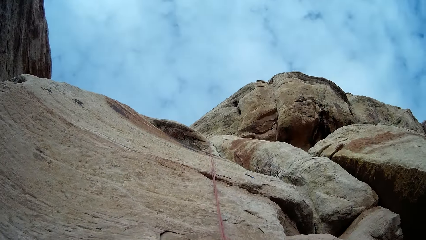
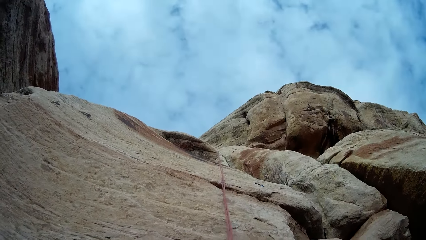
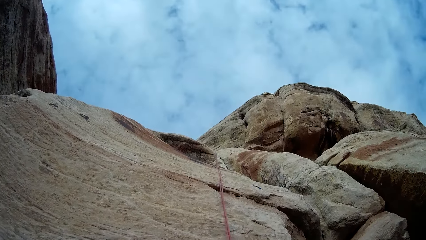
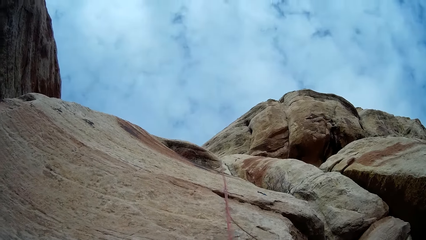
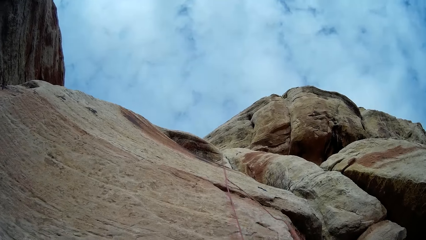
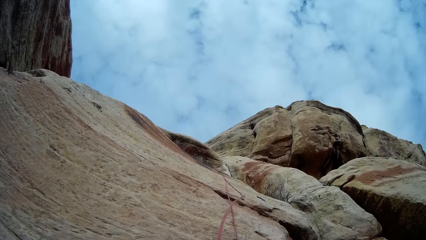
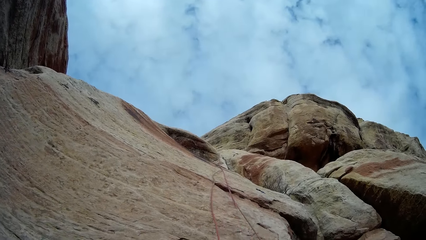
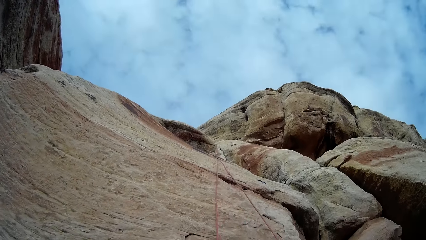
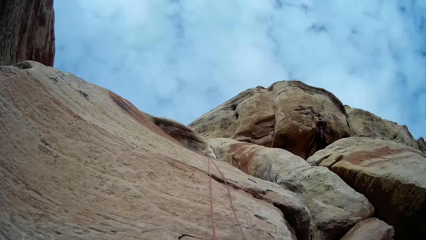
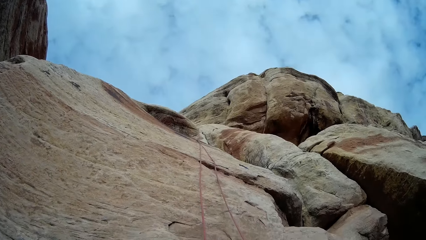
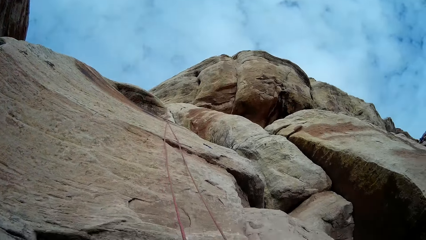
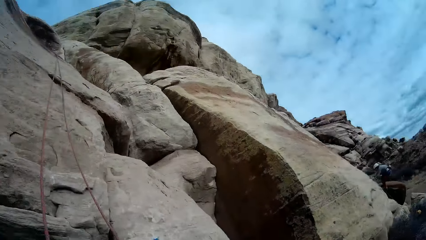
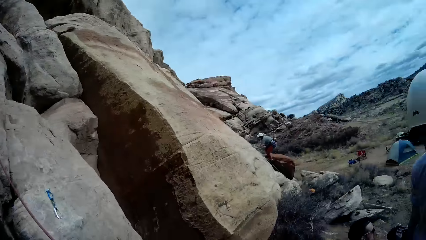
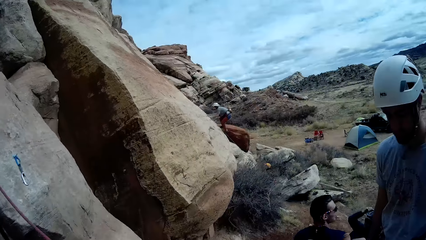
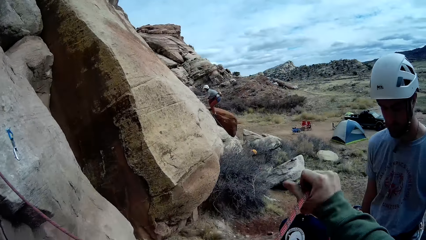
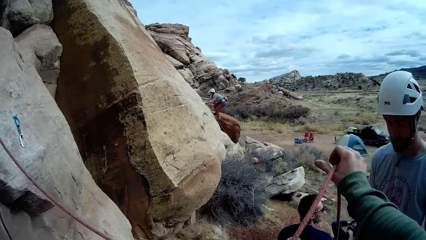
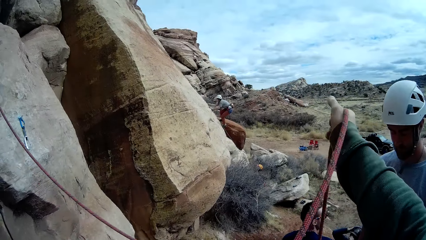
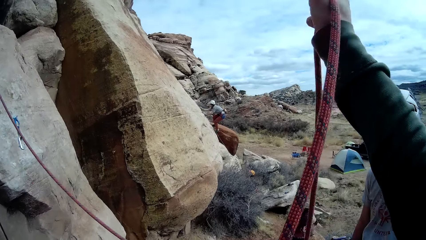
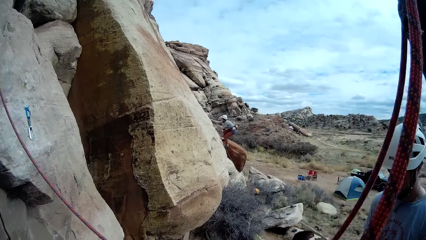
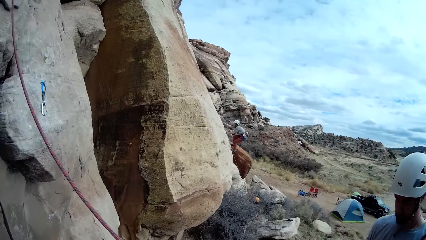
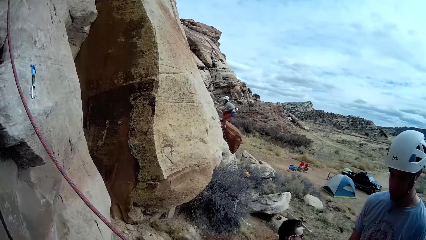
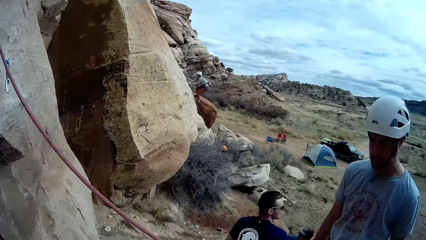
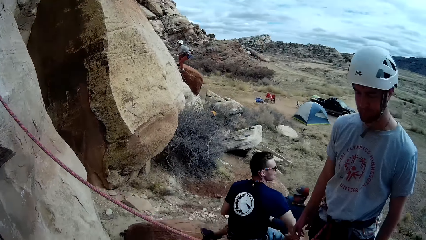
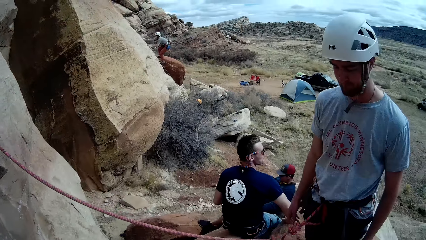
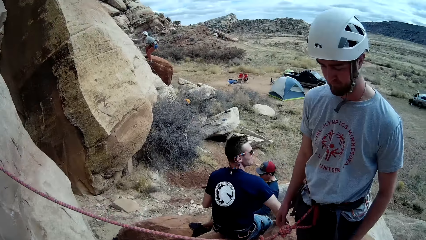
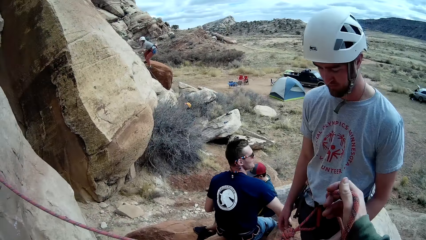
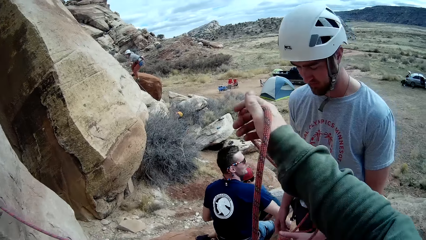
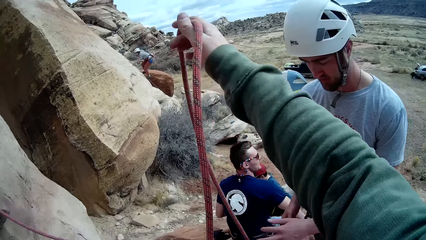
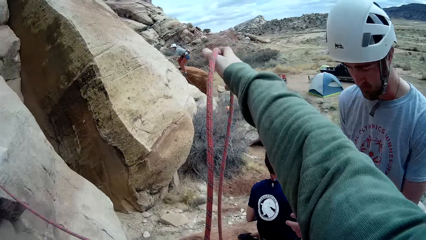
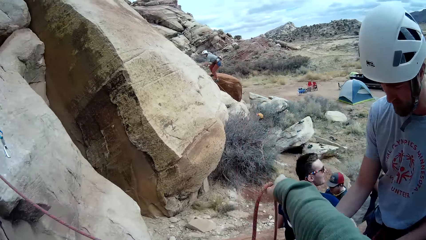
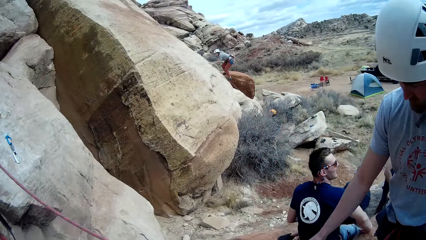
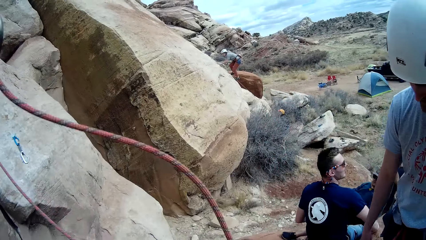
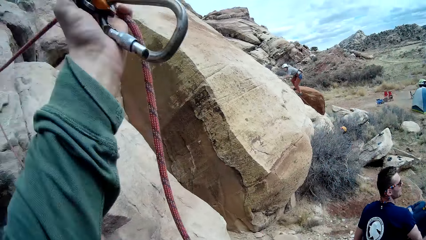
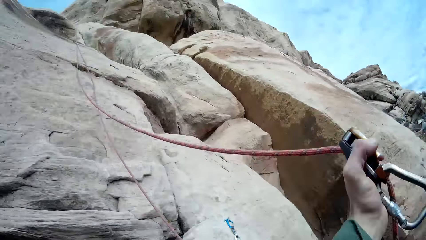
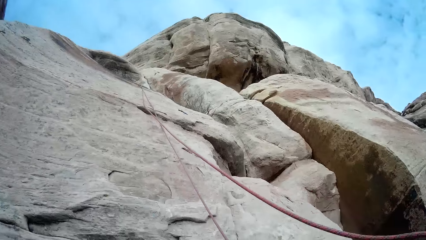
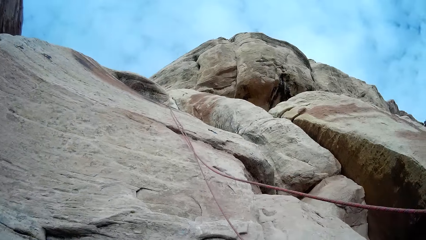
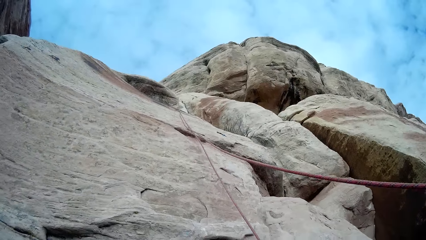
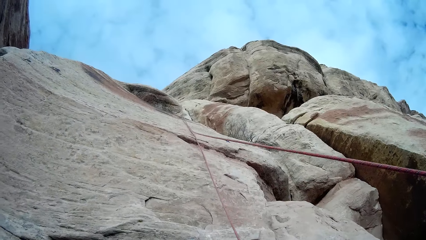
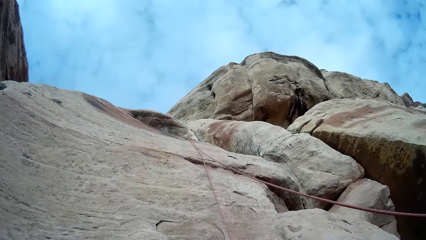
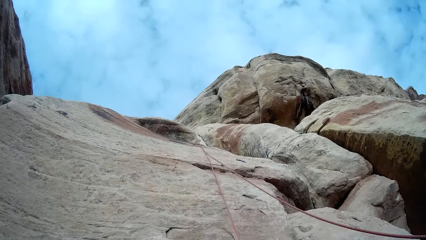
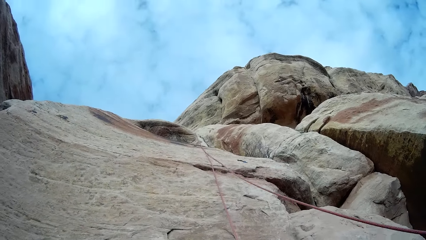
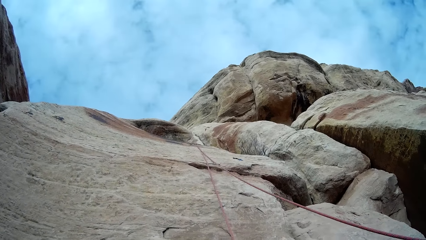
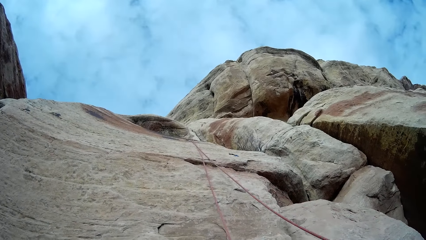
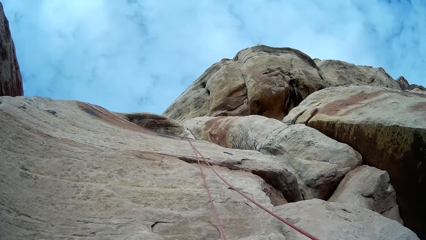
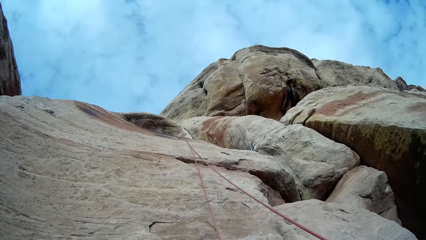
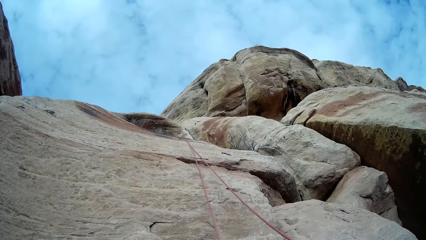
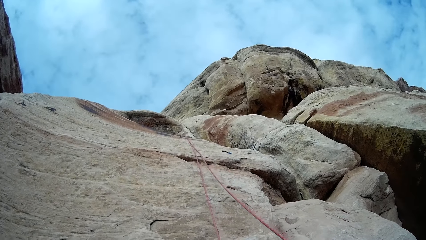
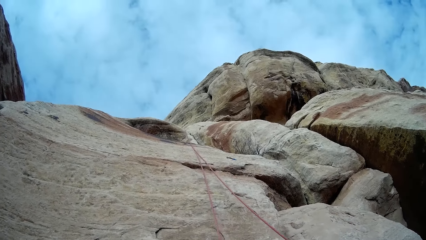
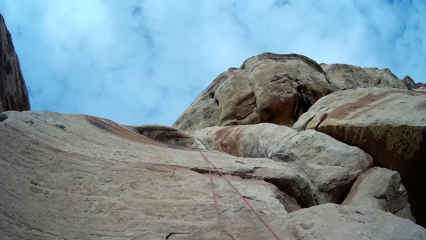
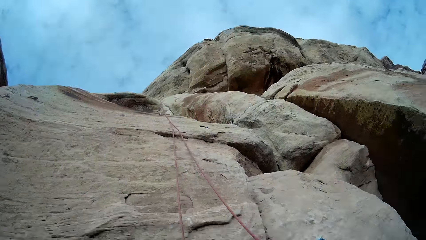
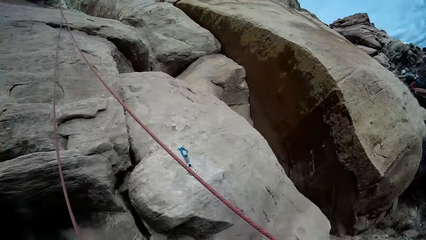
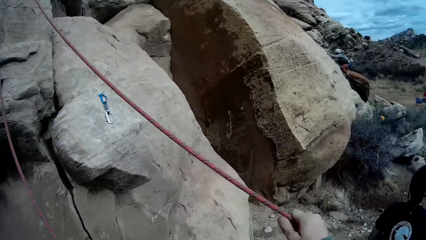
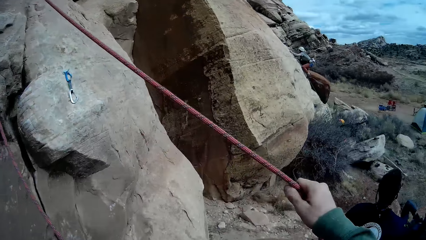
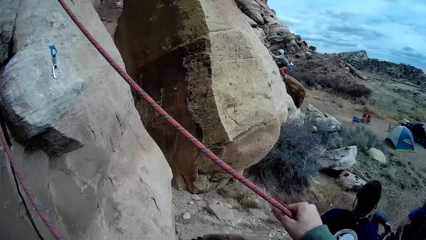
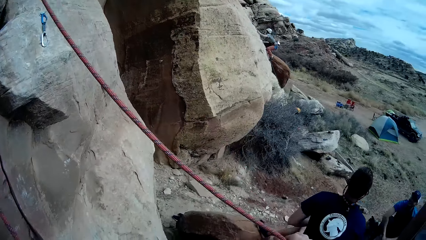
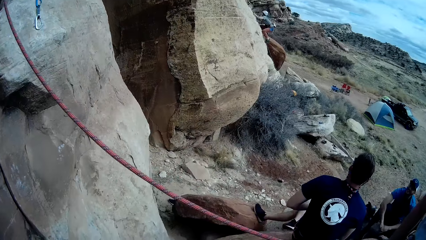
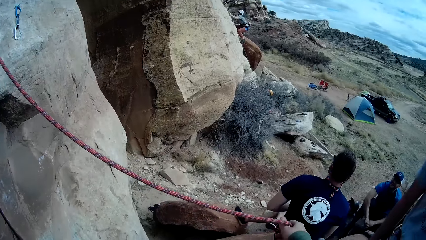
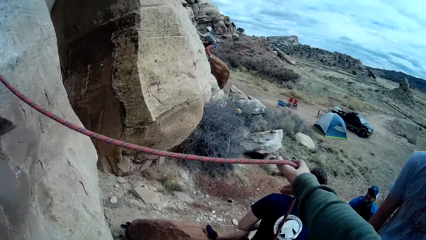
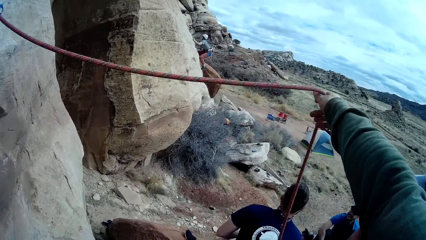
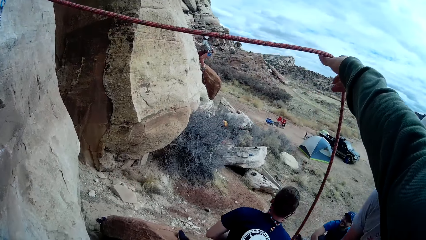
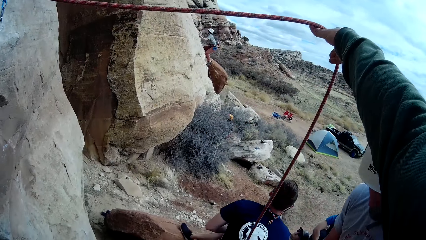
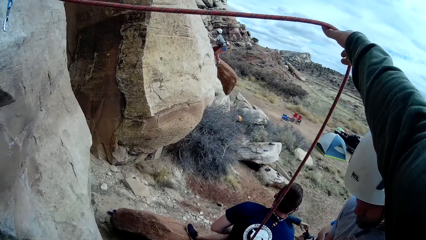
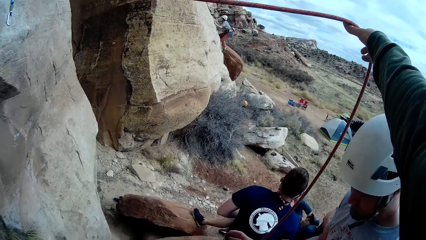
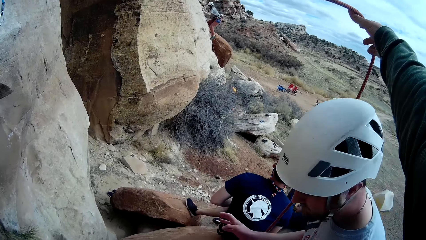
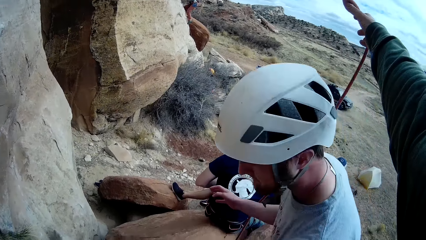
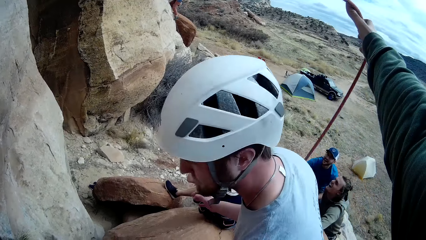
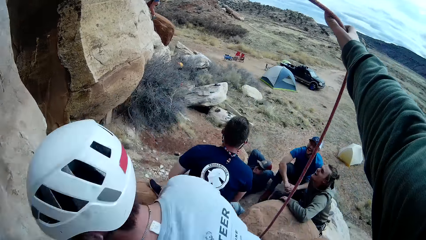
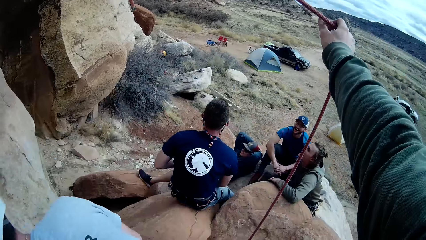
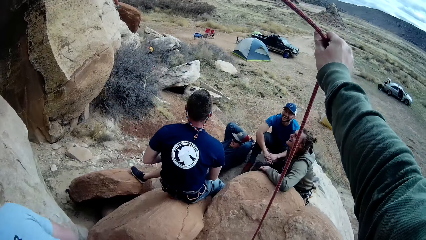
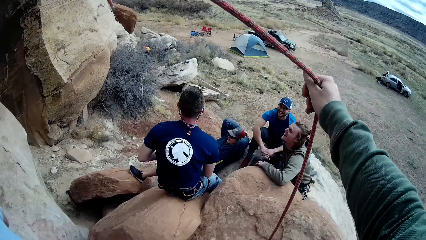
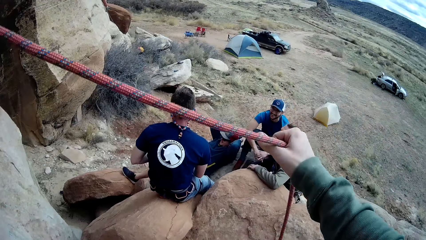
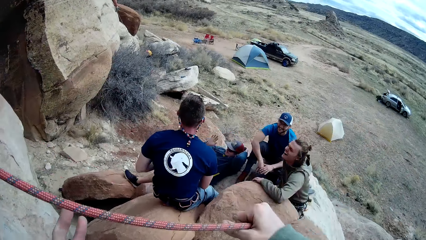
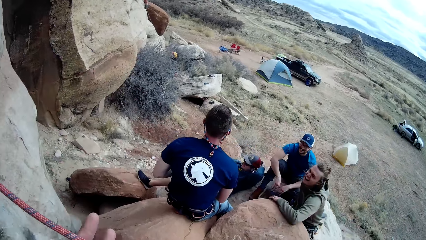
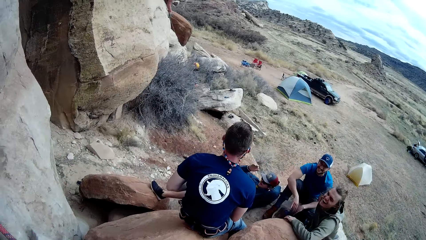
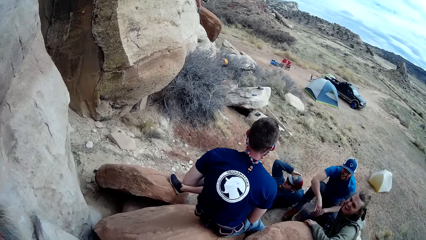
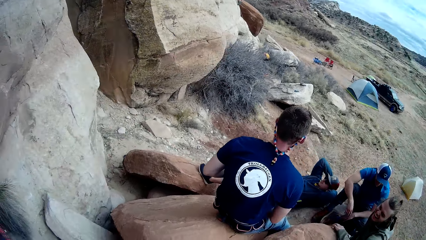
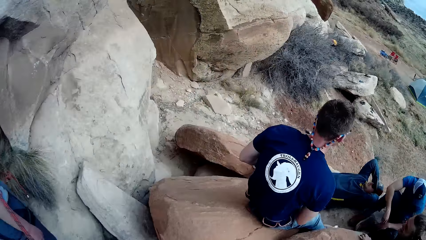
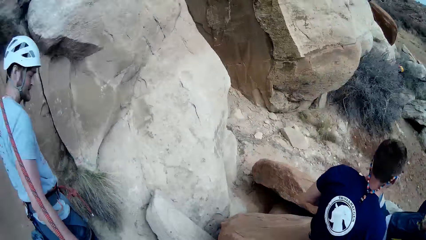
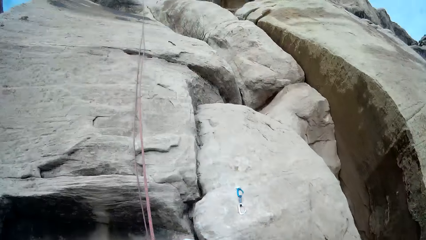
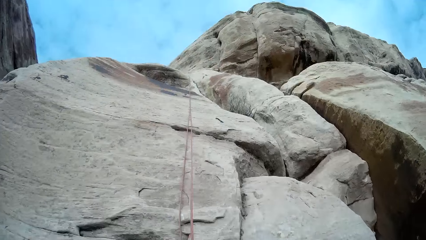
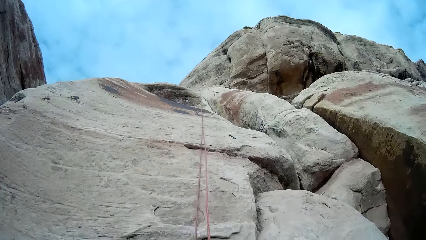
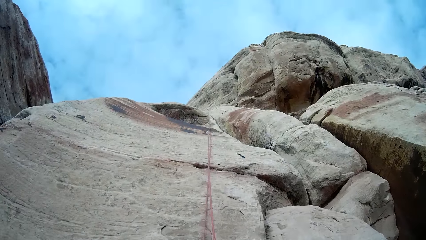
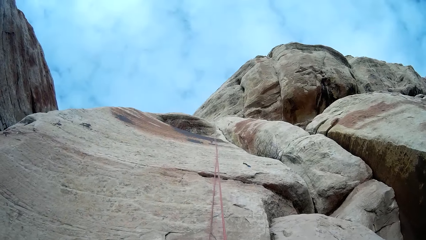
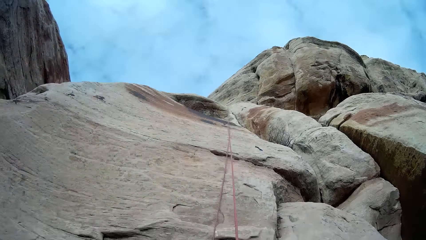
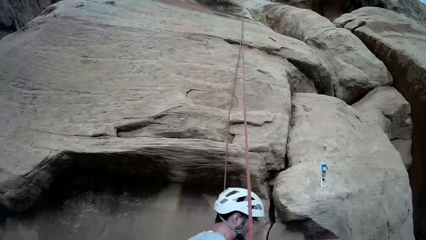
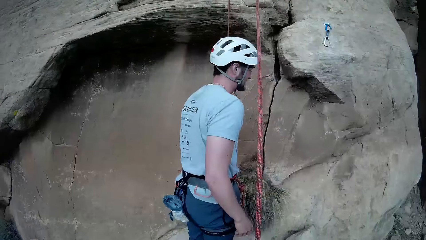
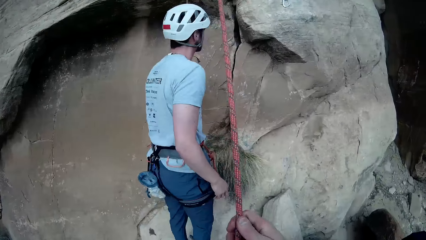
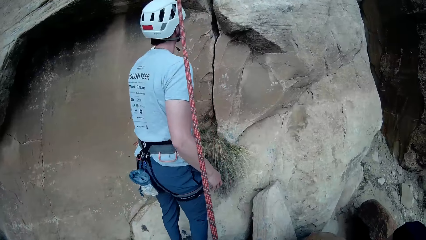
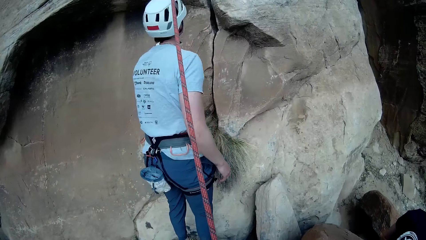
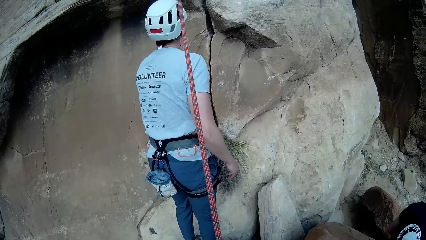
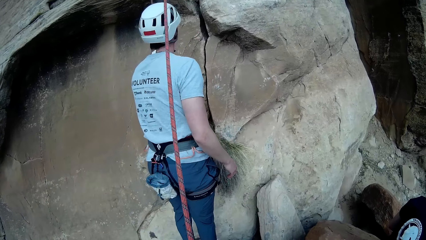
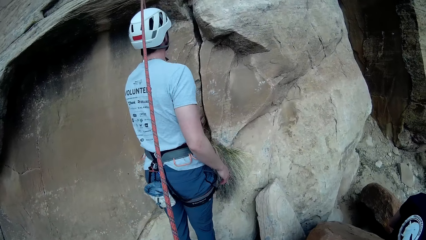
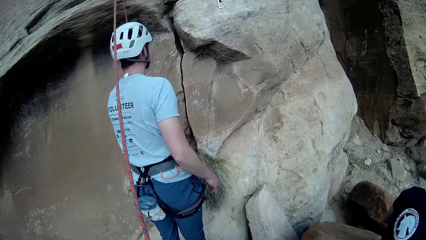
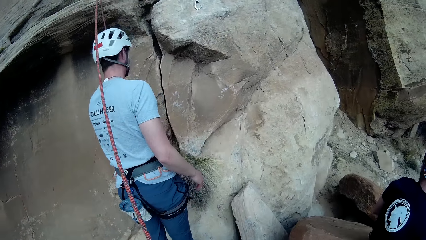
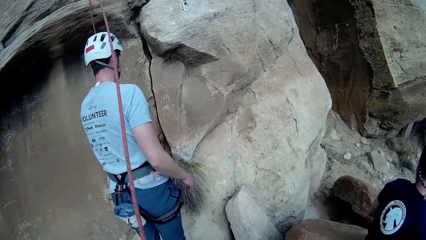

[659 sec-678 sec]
The camera wearer moves the rope. They adjust the rope. A man wakes up. The camera wearer drops the rope. They lift the rope. They pull the rope. Another man walks to the rock. The first man moves a hand and rests a hand on his neck.
